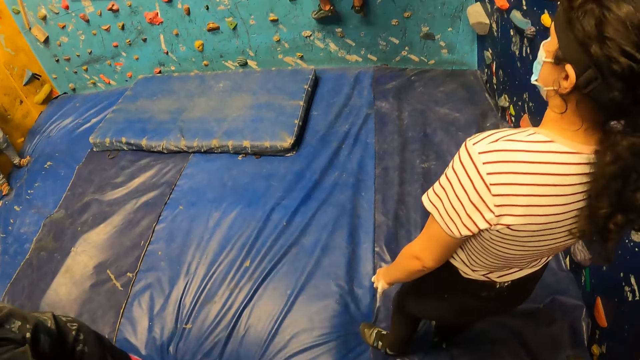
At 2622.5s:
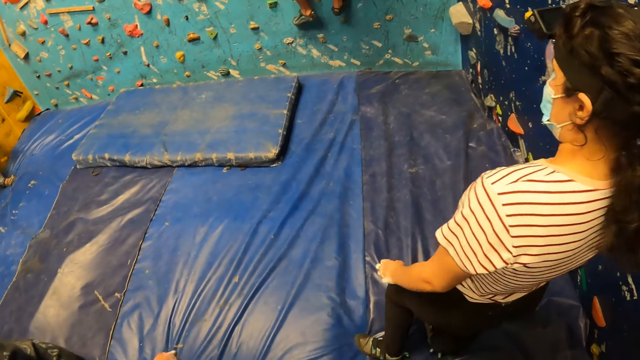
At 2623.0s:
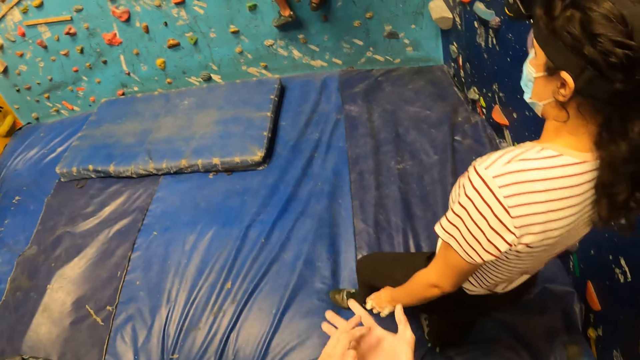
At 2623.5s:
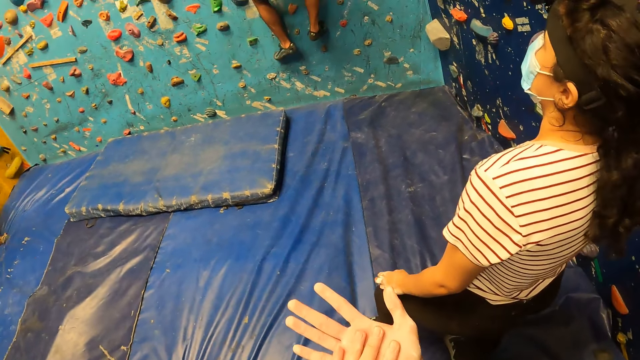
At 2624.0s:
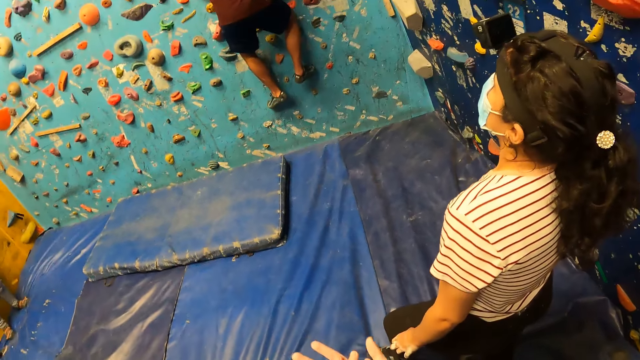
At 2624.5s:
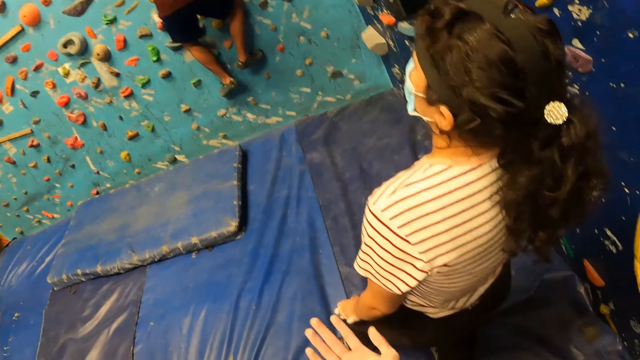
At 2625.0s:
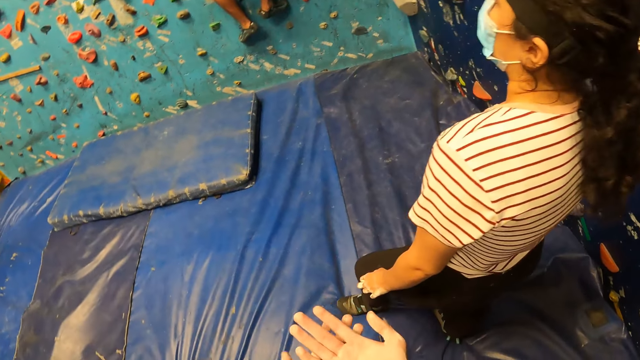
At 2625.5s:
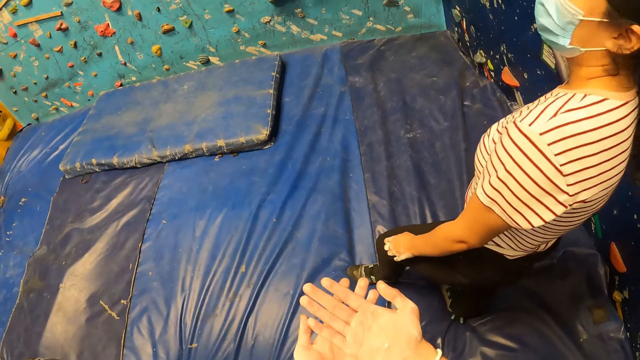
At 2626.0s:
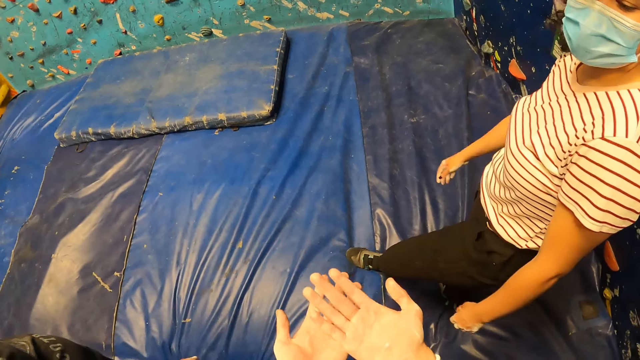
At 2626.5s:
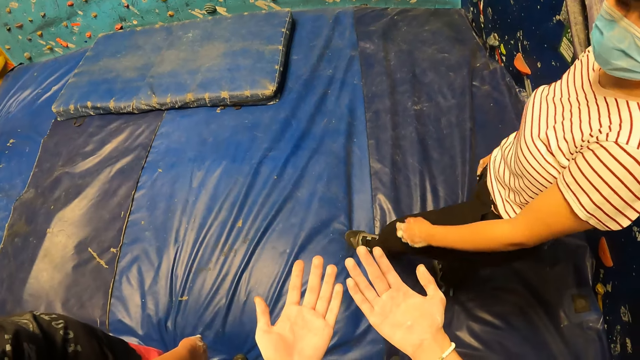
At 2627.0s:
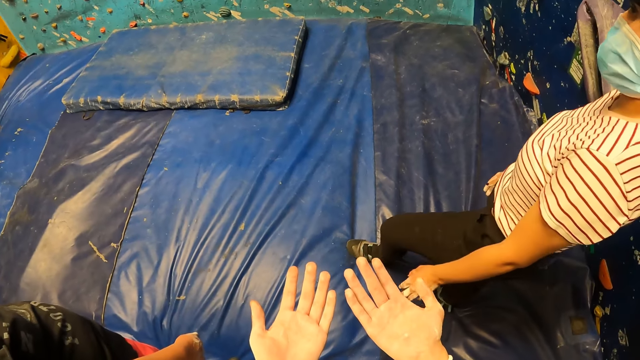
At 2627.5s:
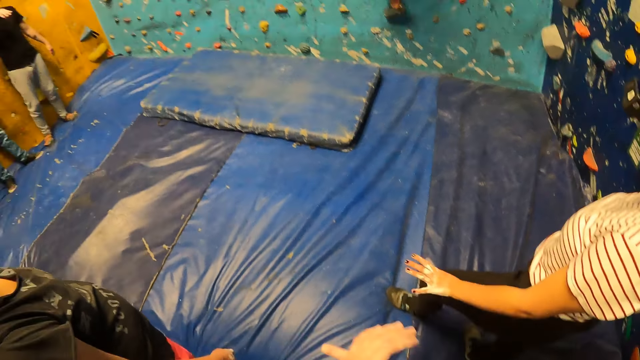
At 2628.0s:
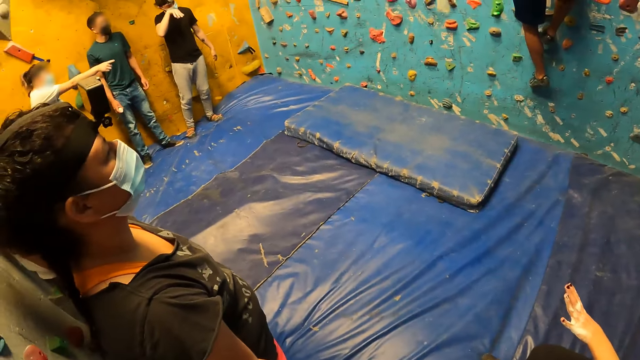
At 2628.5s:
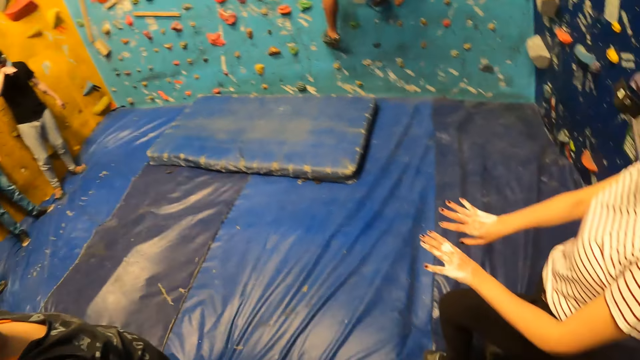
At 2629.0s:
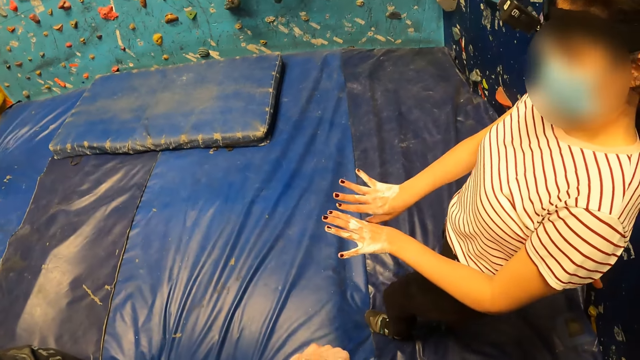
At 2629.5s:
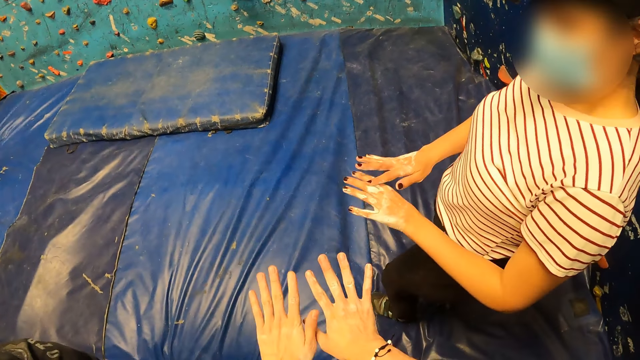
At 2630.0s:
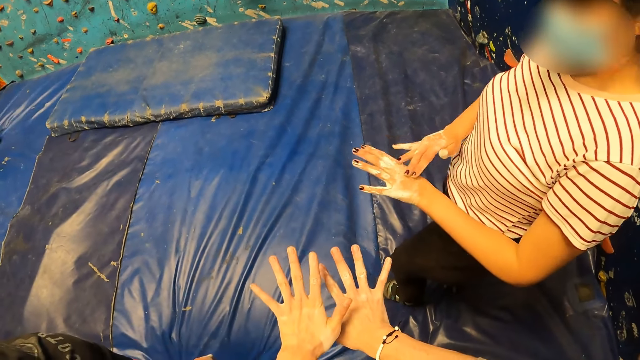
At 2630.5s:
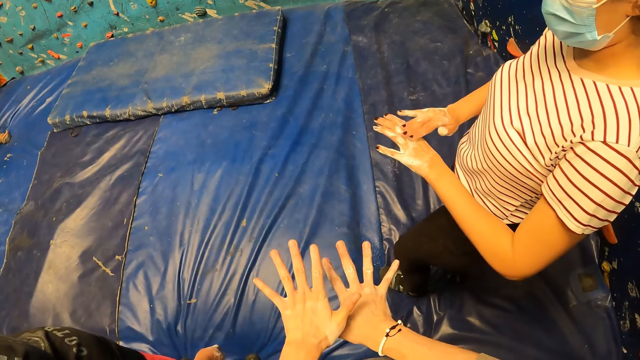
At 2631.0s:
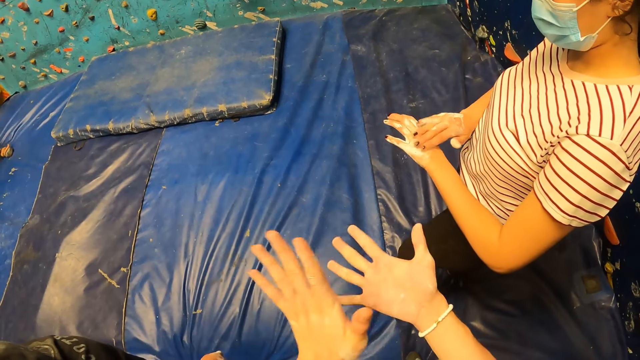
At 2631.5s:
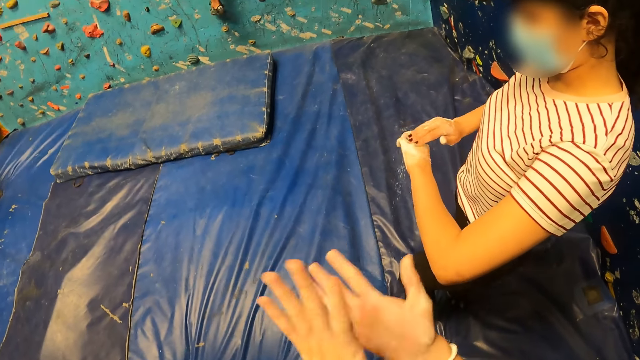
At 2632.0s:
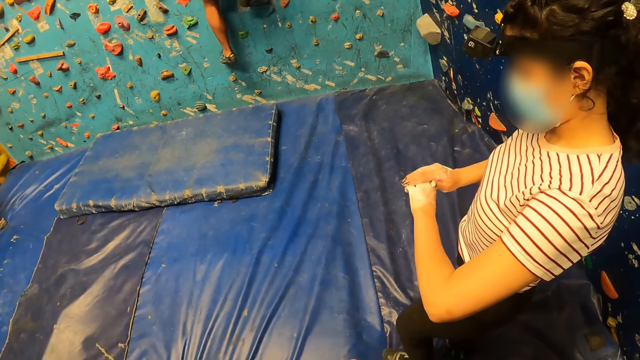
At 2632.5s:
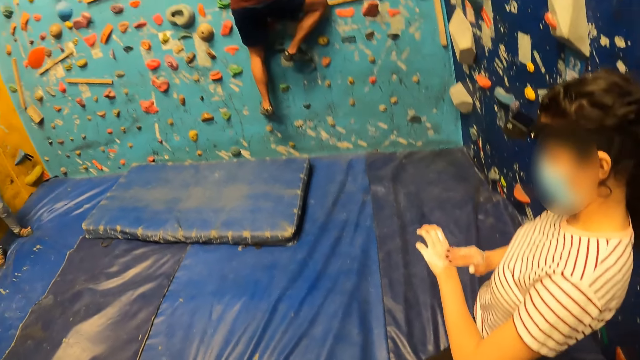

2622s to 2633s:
The camera wearer drops both hands. They look at a woman. They raise both hands. They look at the hands. The woman raises her left hand. The camera wearer looks around the room. The woman raises both hands. The woman looks at the hands. The camera wearer looks at the hands. They raise both hands. The woman rubs the back of her left hand with her right hand. The camera wearer dusts both hands.

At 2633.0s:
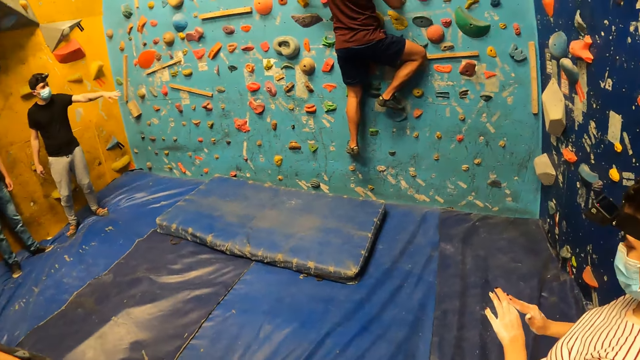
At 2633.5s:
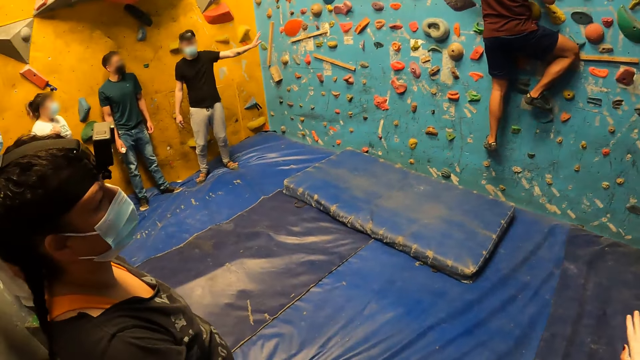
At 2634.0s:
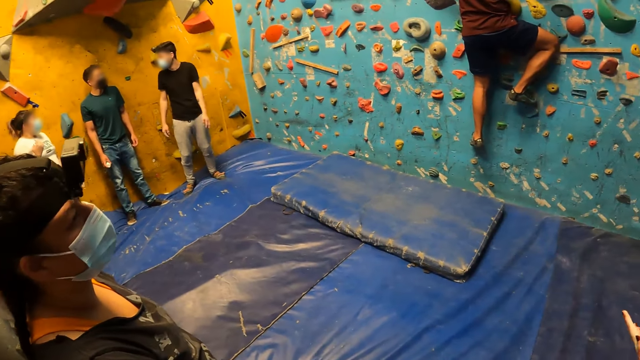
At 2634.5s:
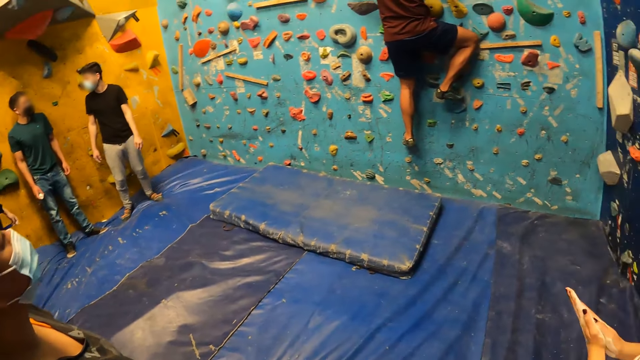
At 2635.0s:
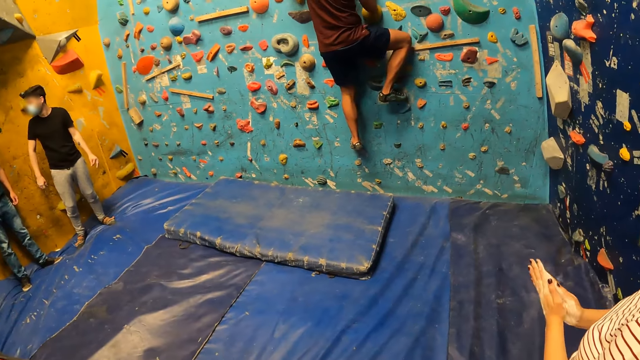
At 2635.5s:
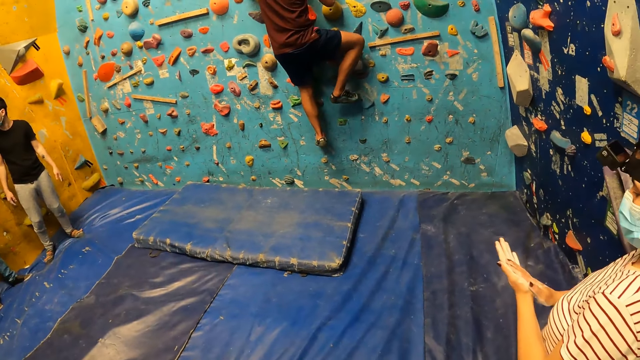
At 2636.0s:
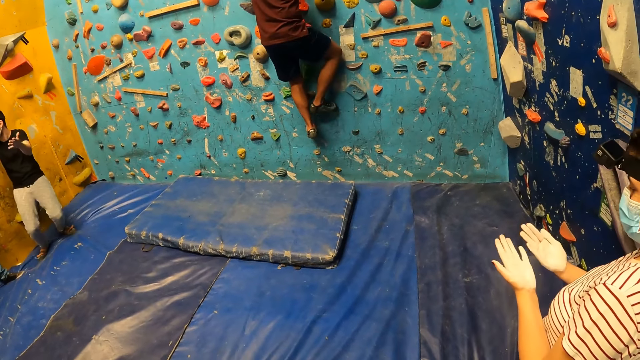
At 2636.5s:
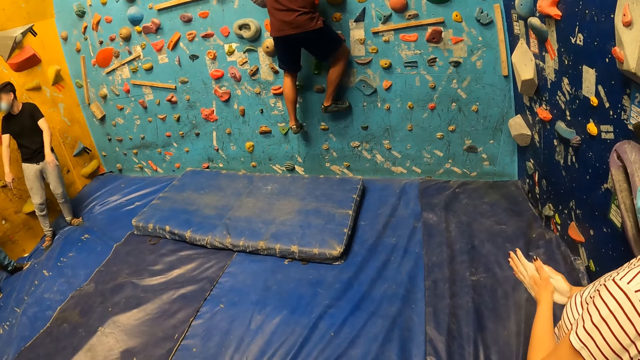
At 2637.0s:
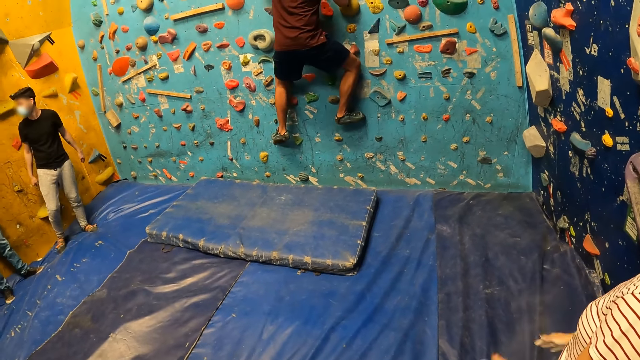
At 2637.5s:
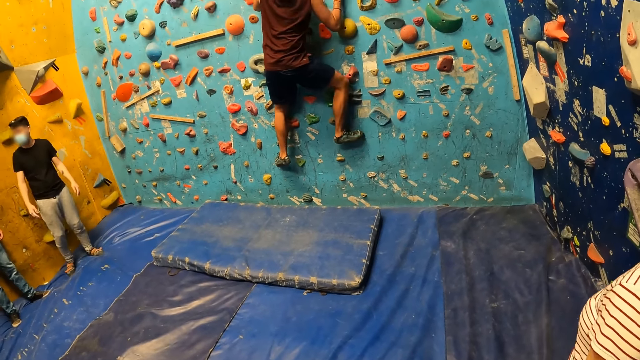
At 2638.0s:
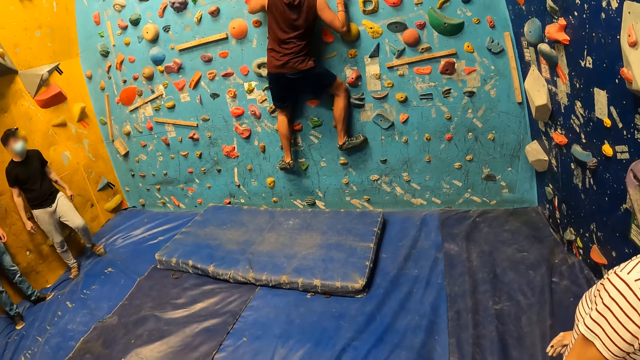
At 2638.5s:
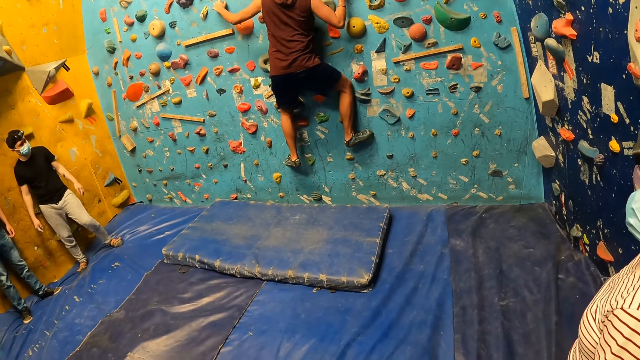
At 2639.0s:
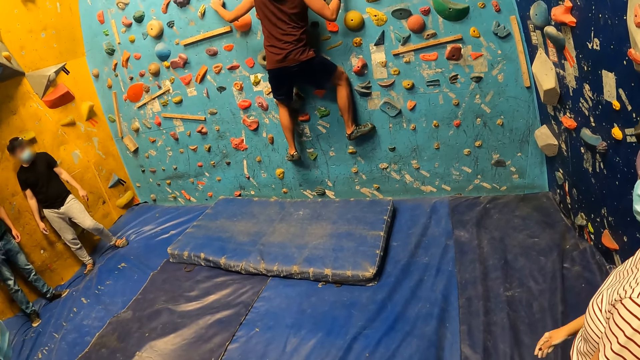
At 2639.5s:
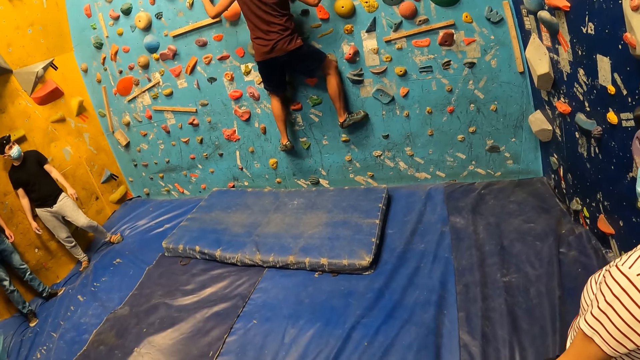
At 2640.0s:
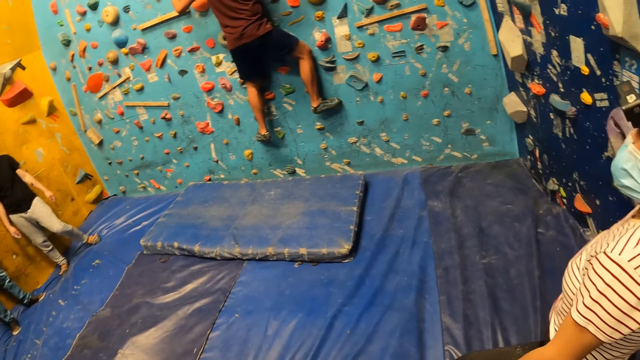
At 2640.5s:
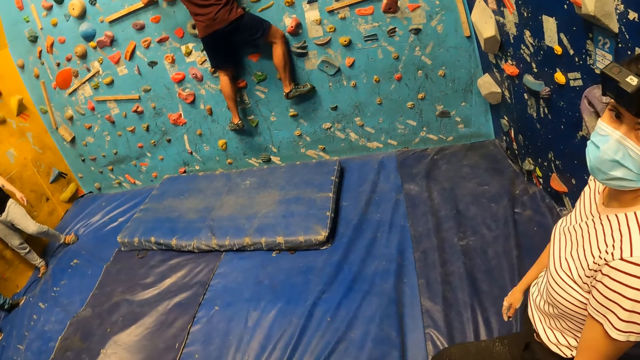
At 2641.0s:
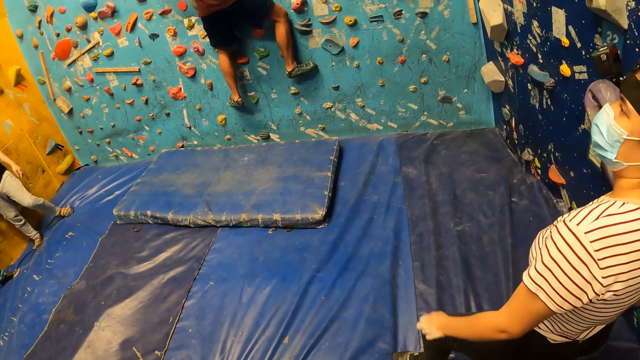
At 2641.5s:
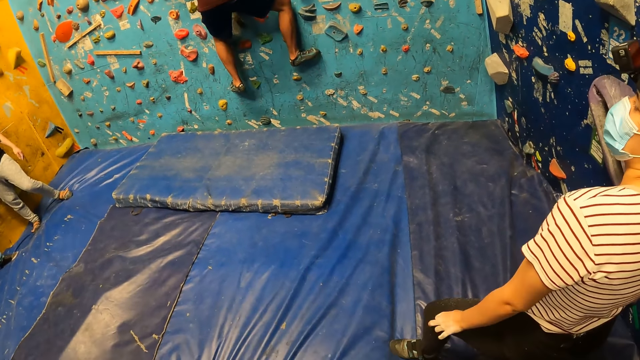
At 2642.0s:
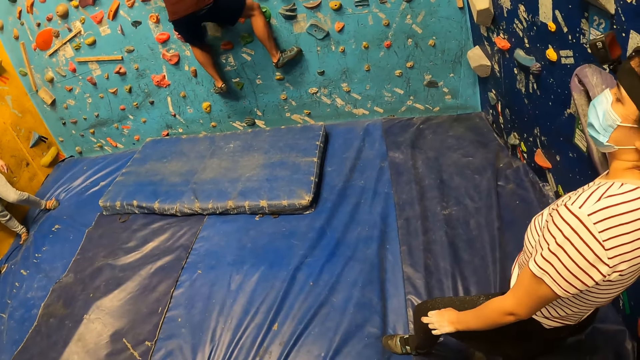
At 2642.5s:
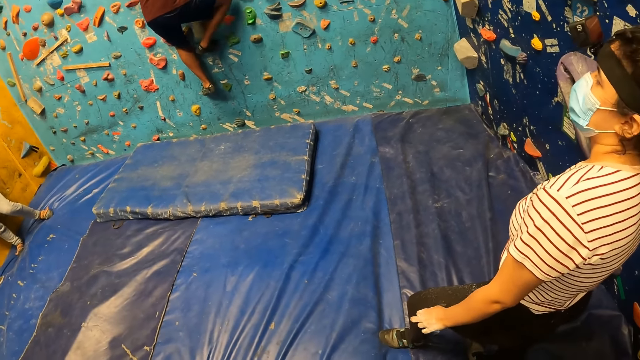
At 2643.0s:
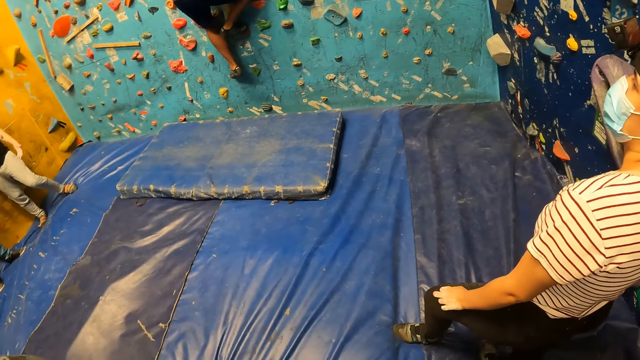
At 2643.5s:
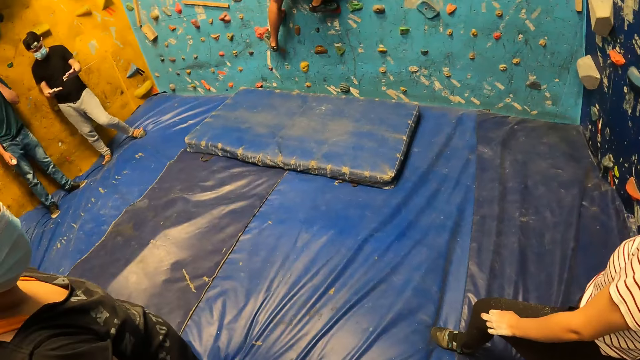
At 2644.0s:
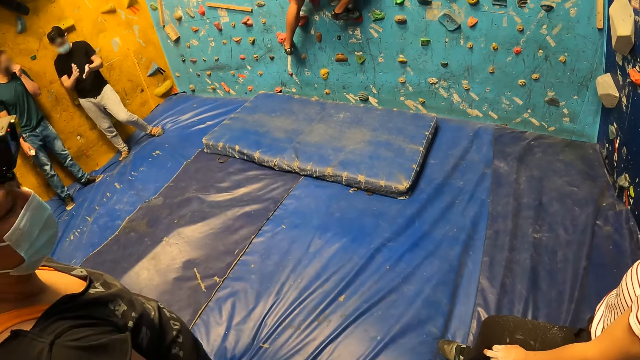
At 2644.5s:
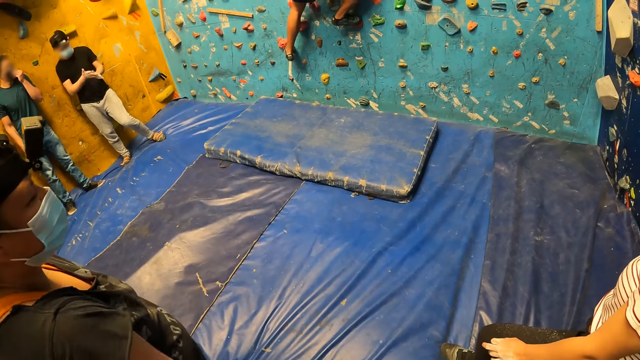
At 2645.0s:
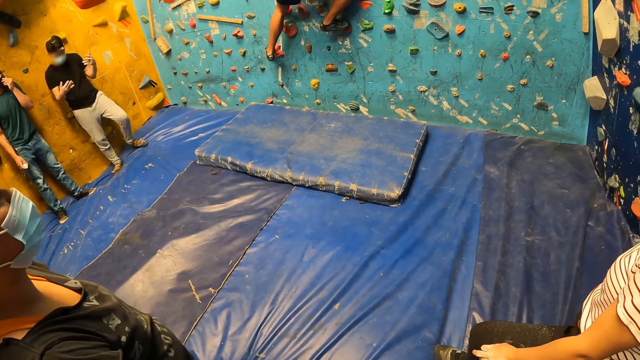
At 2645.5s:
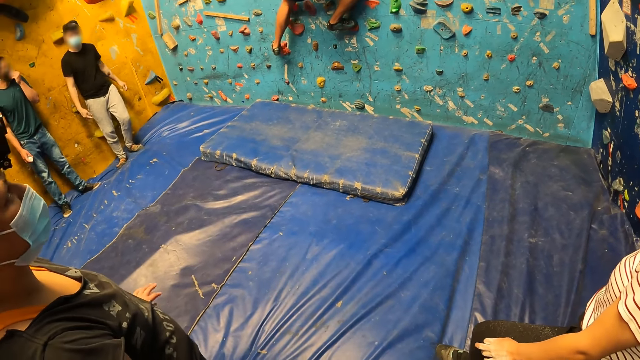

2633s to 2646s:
The camera wearer turns towards a group of people. A man points his left hand towards another man. The first man drops his left hand. The camera wearer turns towards the other man and a woman. The woman rubs both palms together. The other man removes his left leg from a bouldering ball on the wall. The other man places his right leg on a bouldering ball on the wall. The first man raises his left hand. The first man drops both hands. The camera wearer looks at the climbing wall. The other man holds a bouldering ball on the wall with his left hand. The other man removes his right leg from a bouldering ball on the wall. The other man places his right leg on a bouldering ball on the wall. The other man removes his left leg from a bouldering ball on the wall. The other man places his left leg on a bouldering ball on the wall. The first man dusts both hands.
